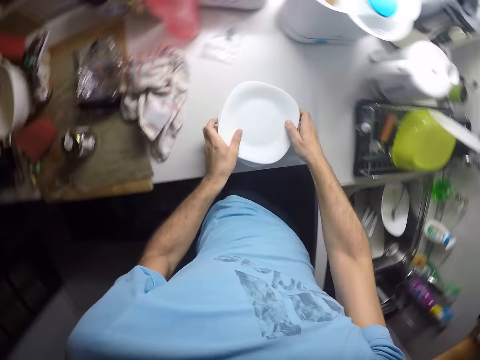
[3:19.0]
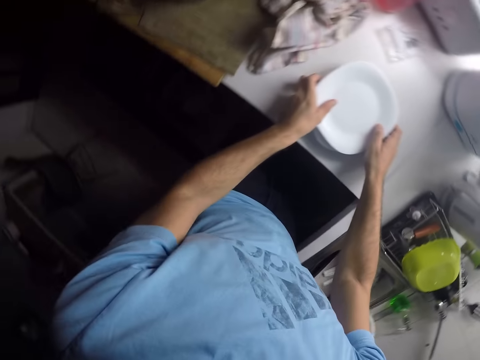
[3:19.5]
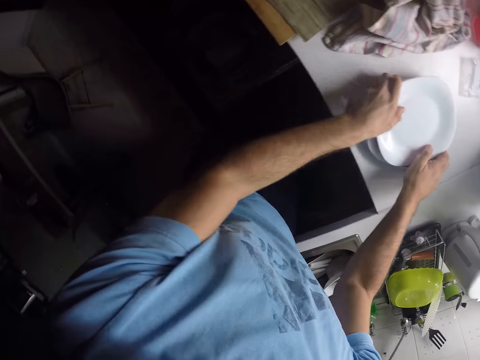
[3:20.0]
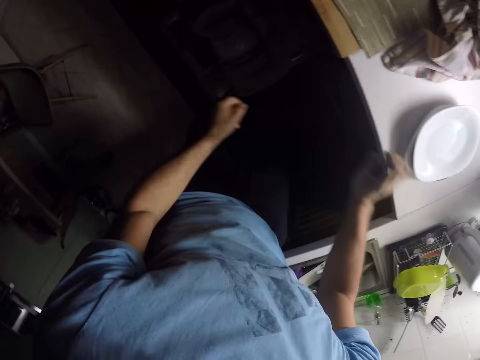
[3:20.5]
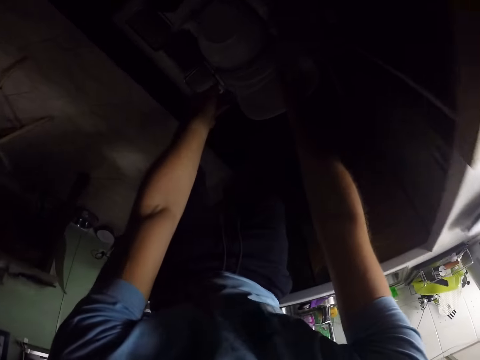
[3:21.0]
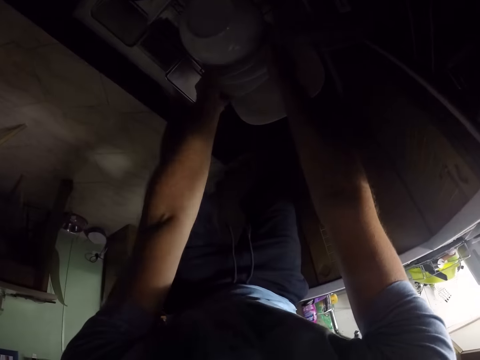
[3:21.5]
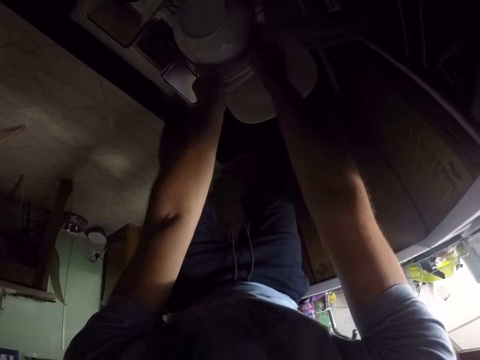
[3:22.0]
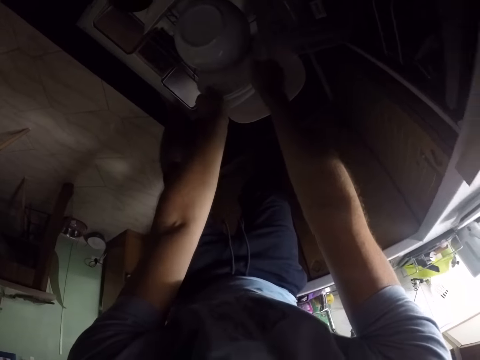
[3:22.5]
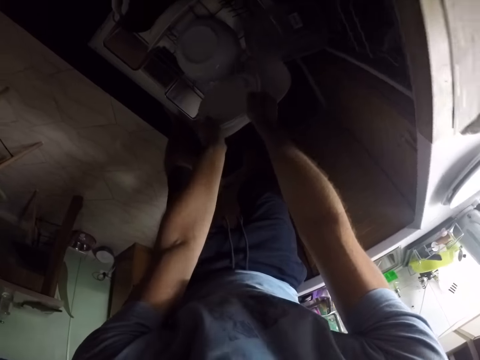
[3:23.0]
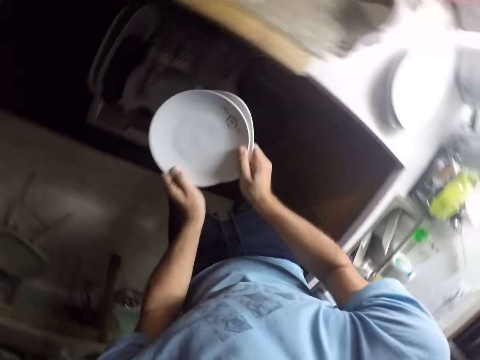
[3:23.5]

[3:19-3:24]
The camera wearer puts the plates on the table. They pick plates from the utensils rack.

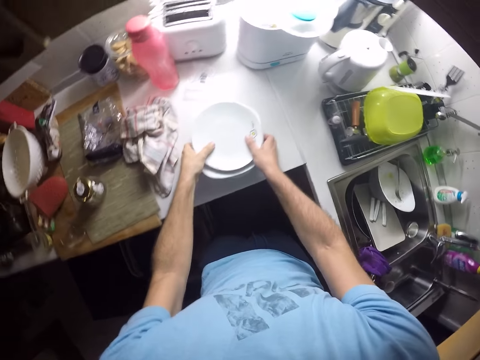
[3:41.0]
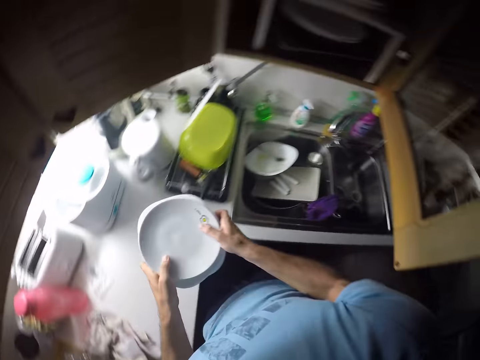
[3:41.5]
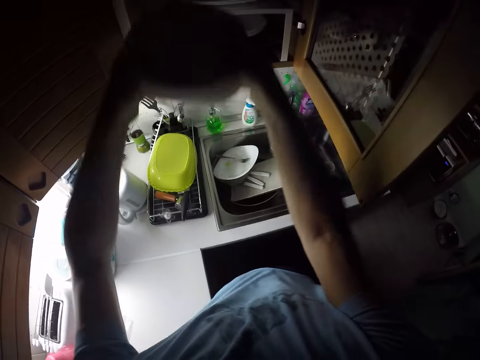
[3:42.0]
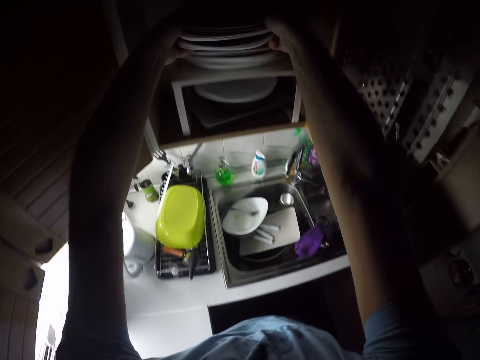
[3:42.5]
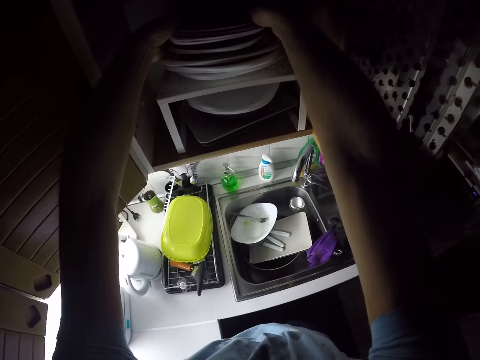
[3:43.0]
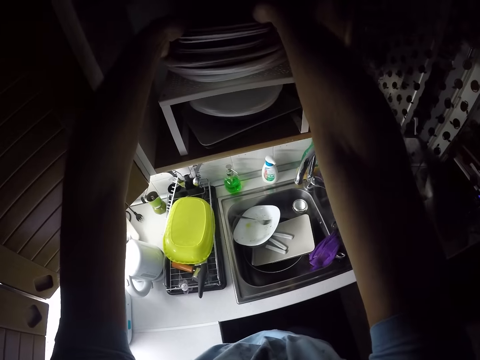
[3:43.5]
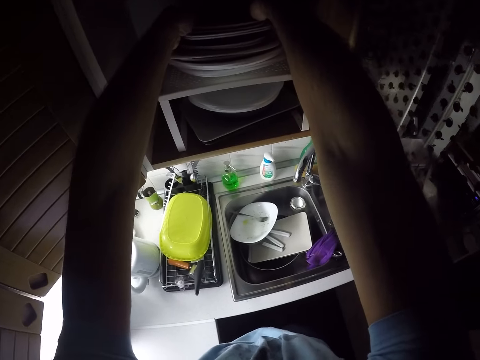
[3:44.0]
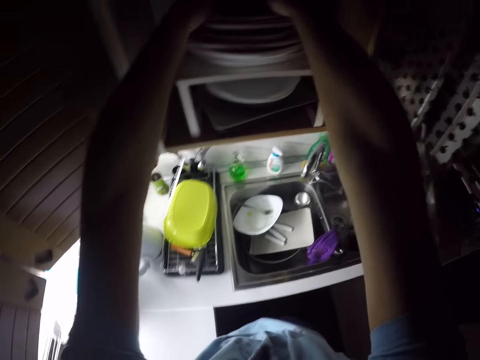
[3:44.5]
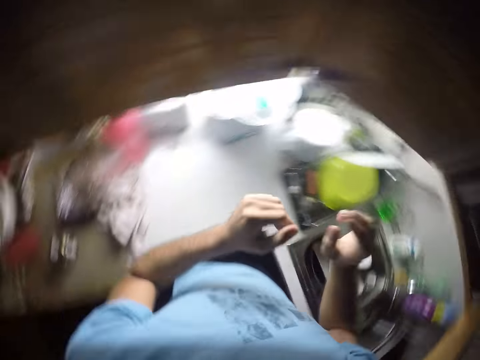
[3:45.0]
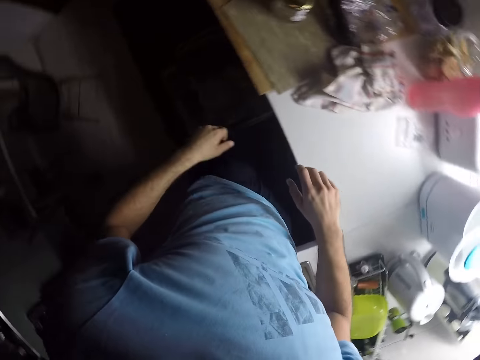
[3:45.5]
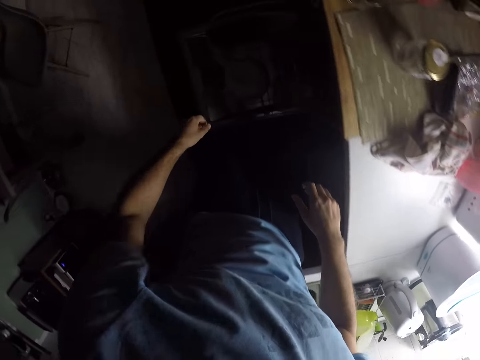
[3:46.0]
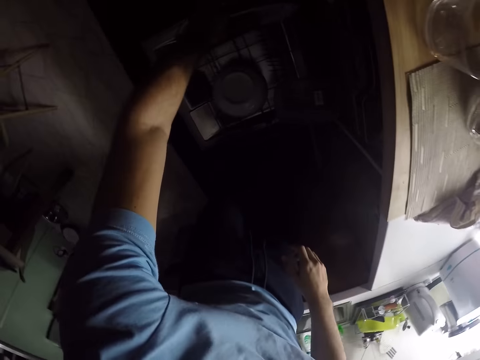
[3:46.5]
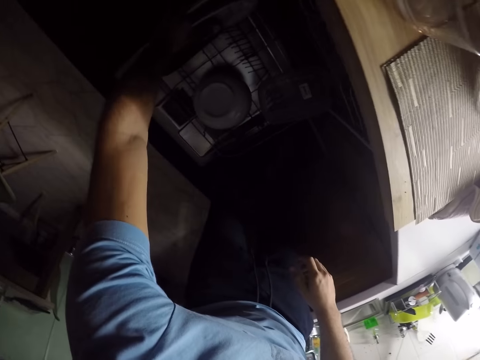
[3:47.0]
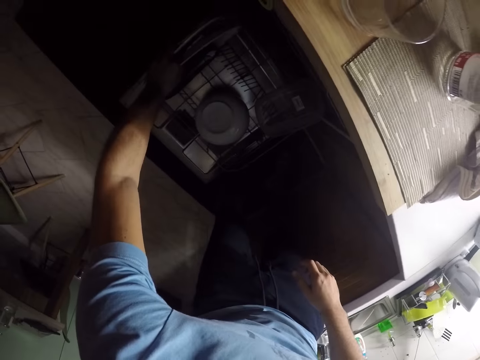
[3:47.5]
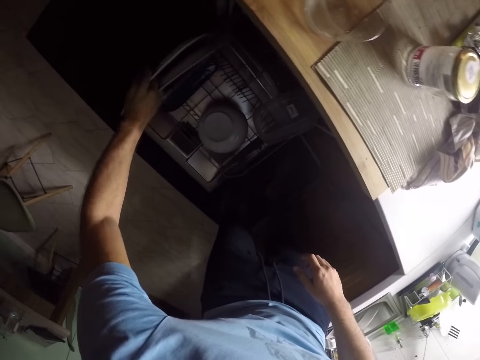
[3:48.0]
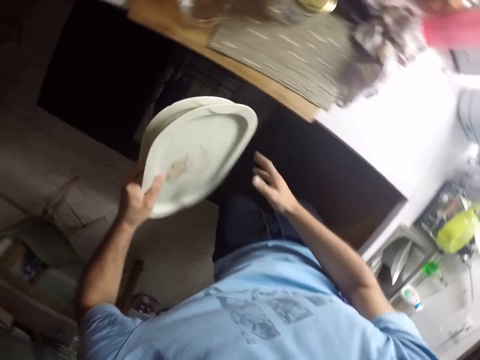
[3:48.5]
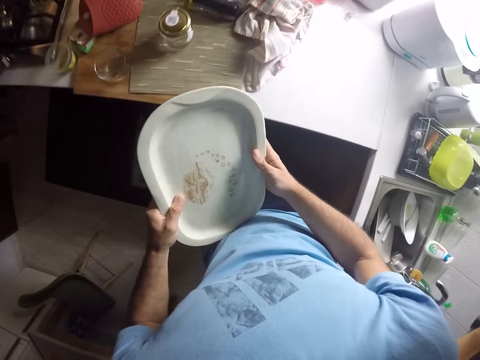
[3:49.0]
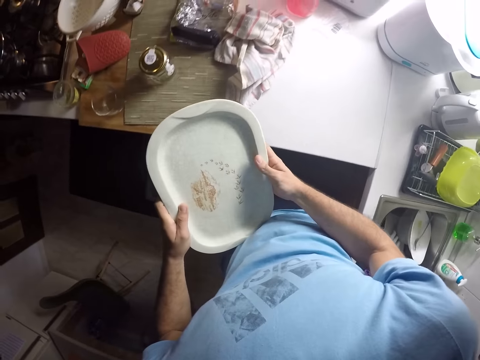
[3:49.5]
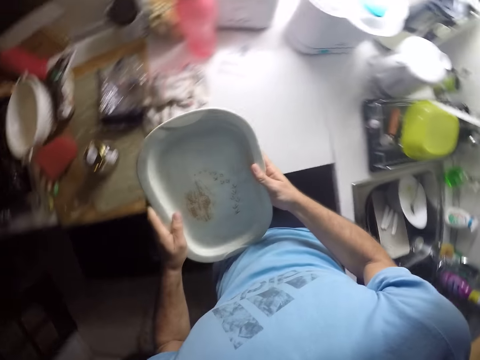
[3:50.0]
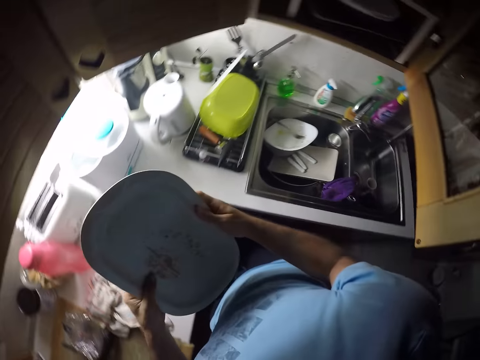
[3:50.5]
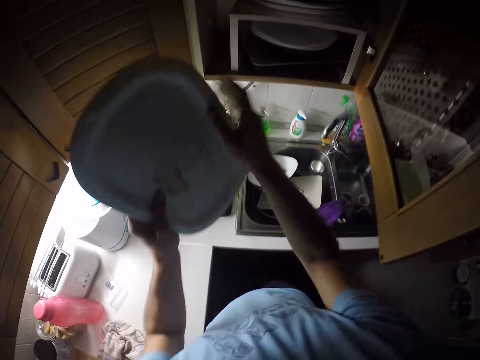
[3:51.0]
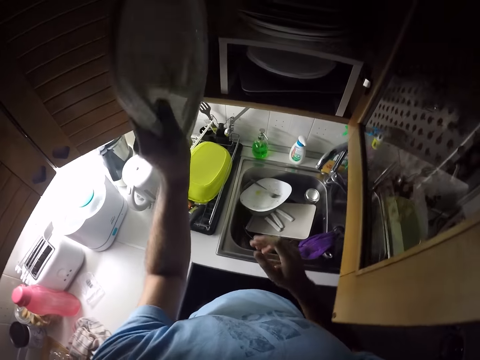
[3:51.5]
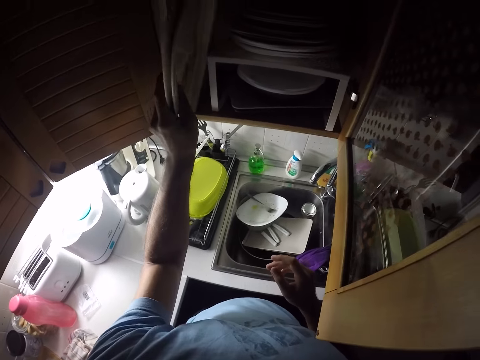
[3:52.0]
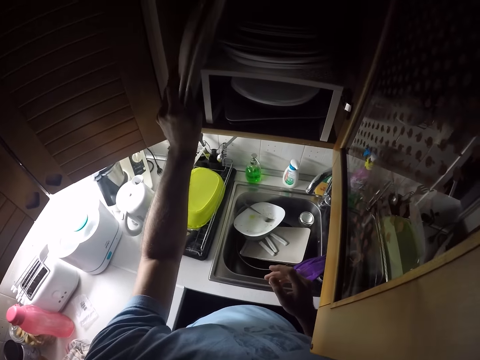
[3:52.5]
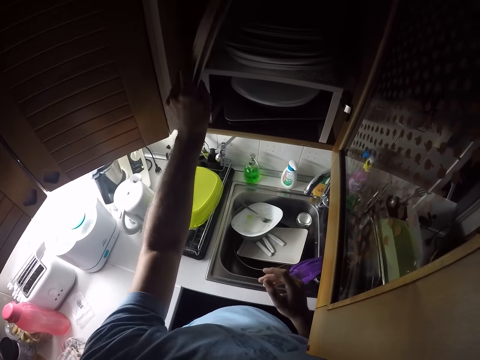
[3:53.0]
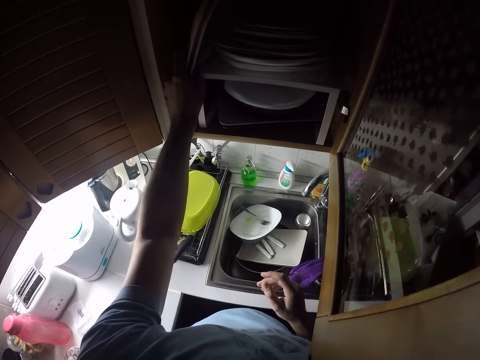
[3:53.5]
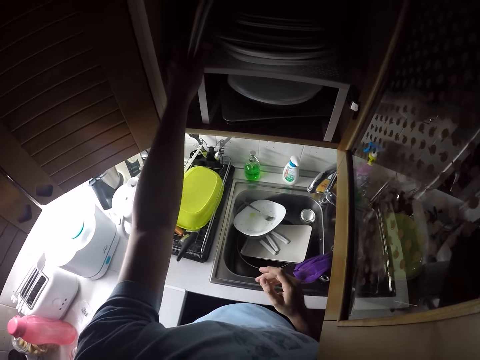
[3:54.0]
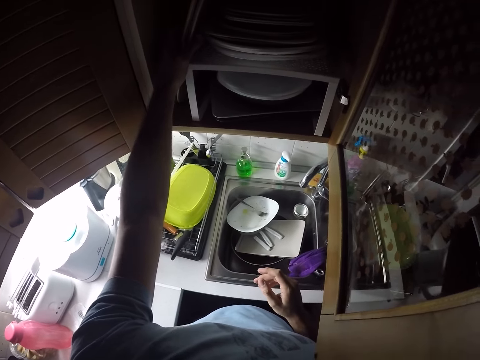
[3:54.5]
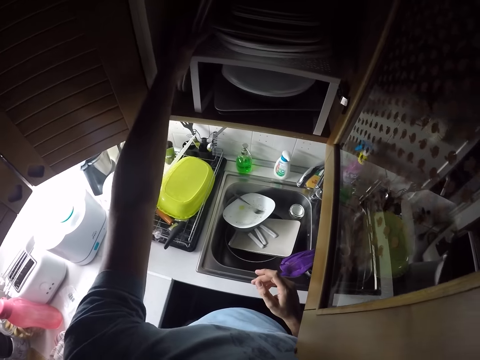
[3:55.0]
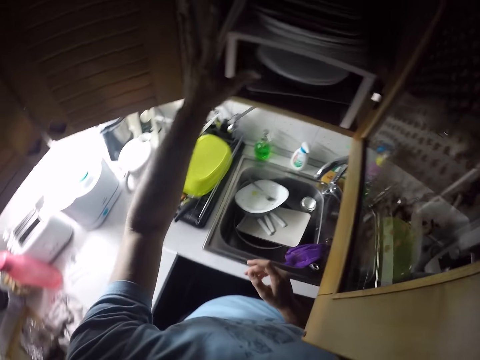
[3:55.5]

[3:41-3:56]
The camera wearer picks plates from the surface. They put the plates in the cupboard. They pick plates from the utensils rack. They put the plates in the cupboard.

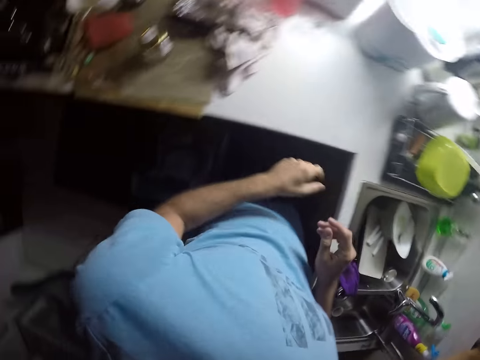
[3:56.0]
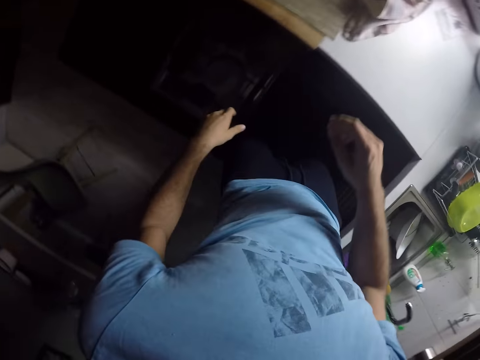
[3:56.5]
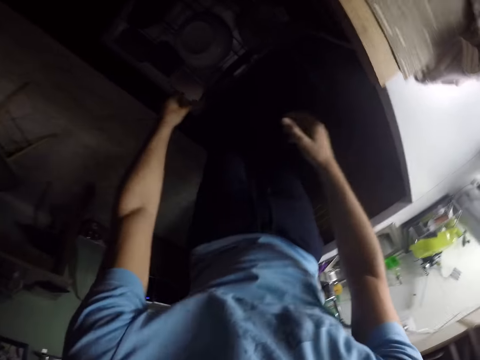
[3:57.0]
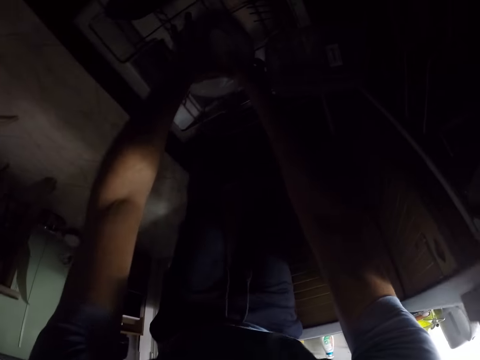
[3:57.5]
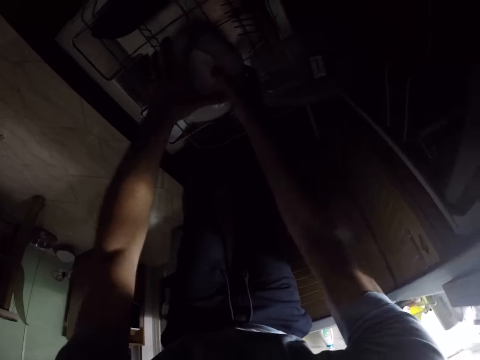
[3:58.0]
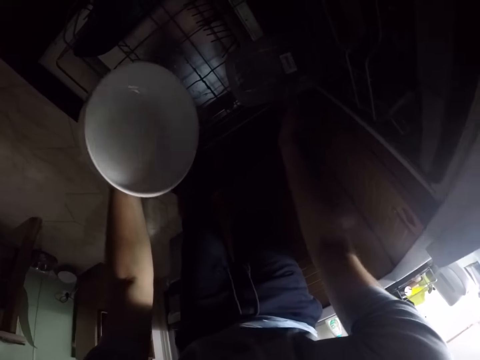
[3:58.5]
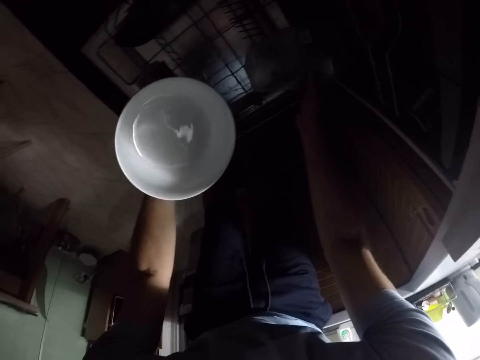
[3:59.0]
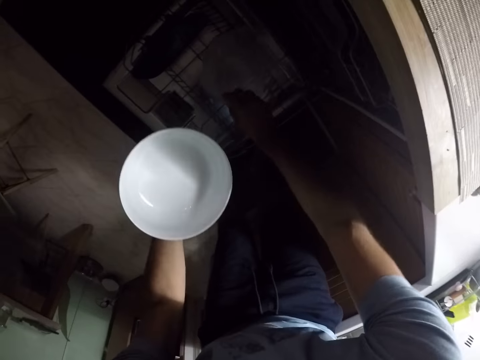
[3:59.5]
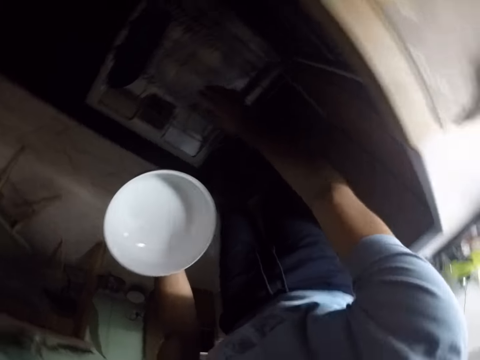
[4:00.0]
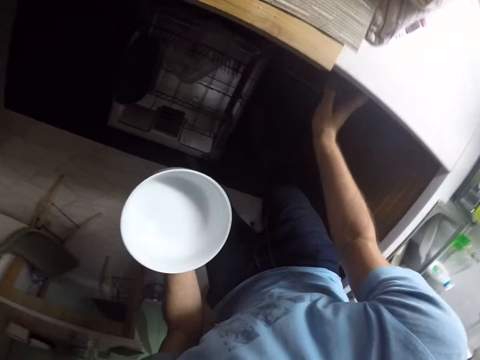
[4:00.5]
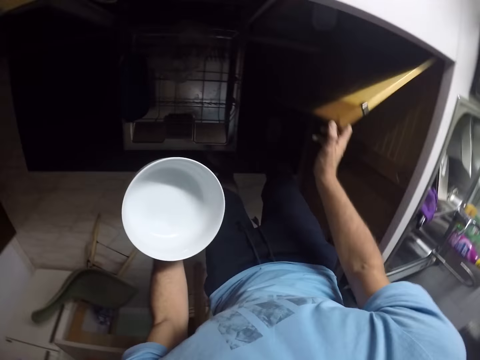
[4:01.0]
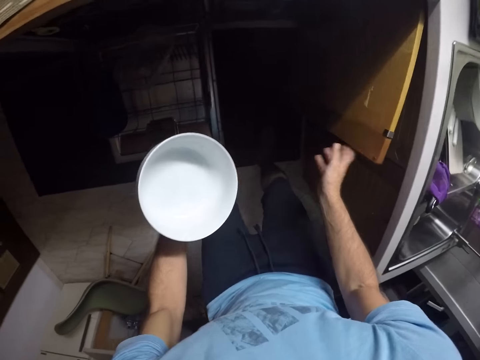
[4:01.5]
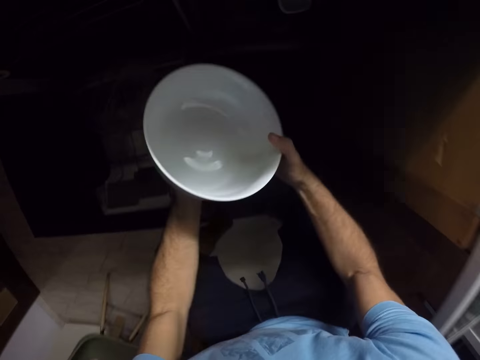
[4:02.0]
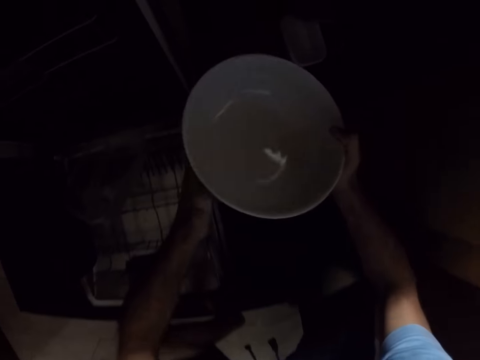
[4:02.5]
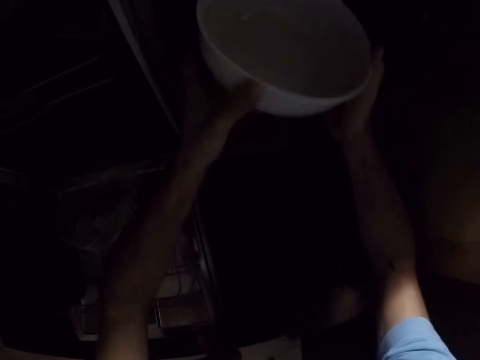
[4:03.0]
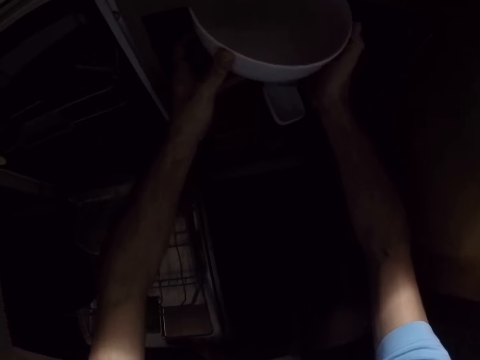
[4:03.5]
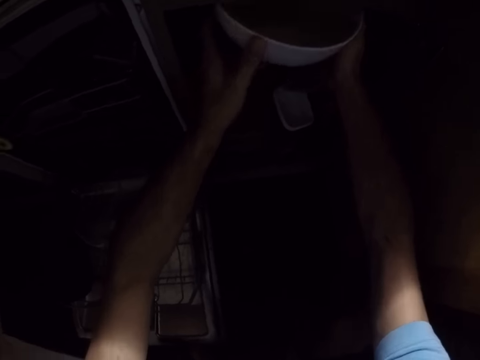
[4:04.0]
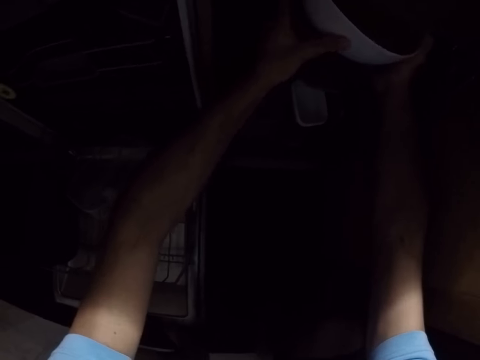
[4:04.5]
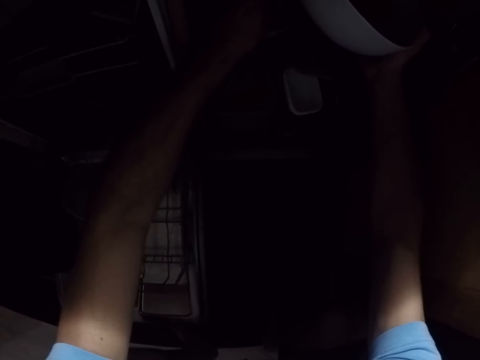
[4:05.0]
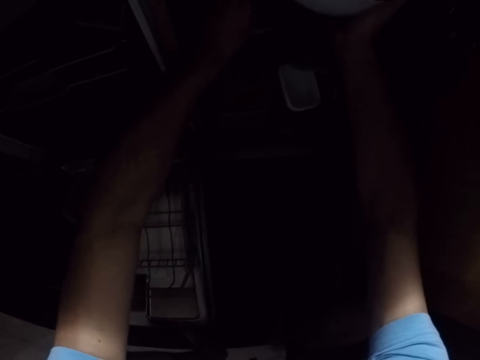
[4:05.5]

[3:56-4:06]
The camera wearer picks a plate or bowl from the utensils rack. They open the cupboard. They put the bowl in the cupboard.
